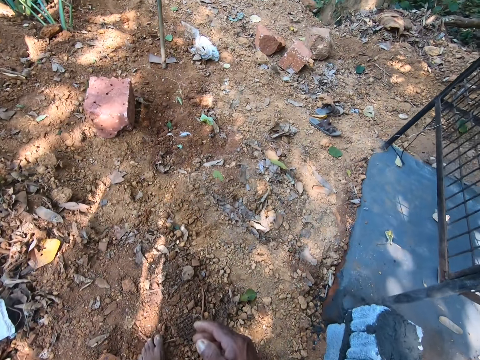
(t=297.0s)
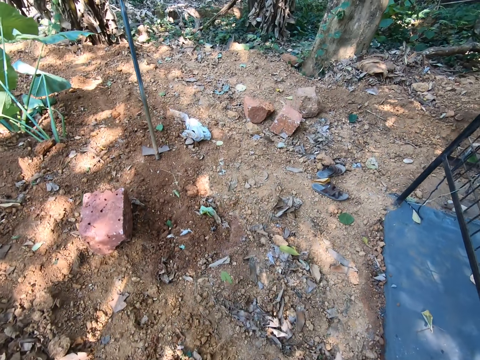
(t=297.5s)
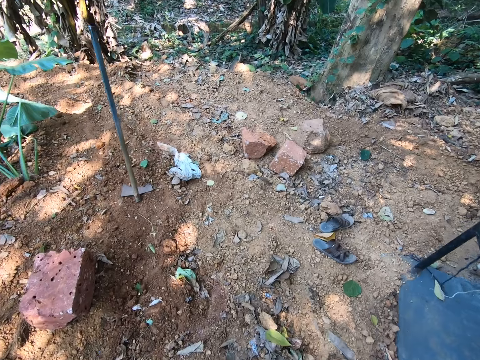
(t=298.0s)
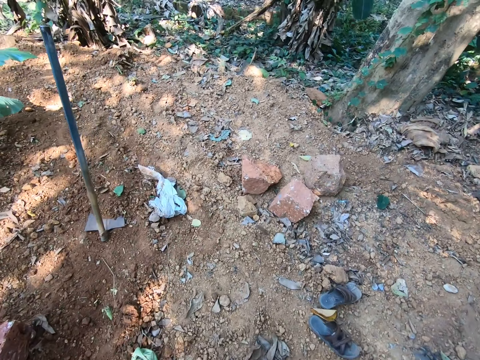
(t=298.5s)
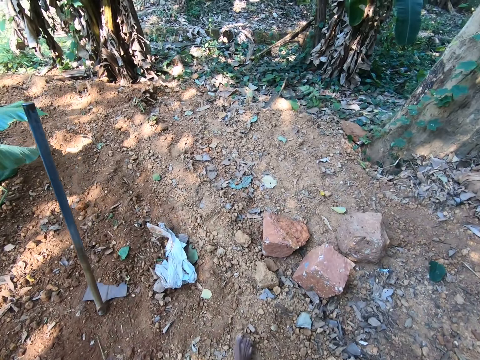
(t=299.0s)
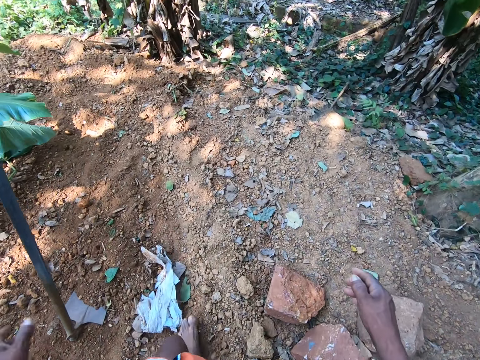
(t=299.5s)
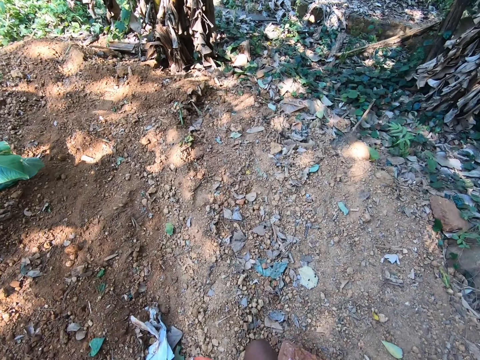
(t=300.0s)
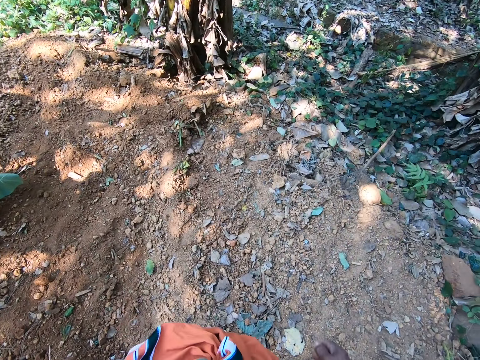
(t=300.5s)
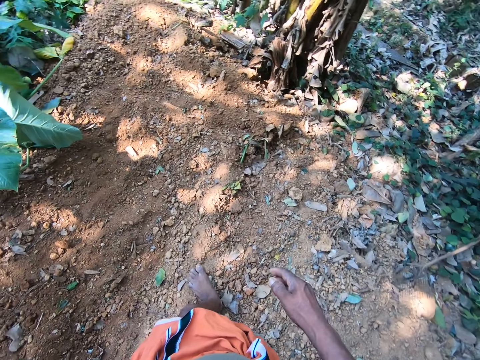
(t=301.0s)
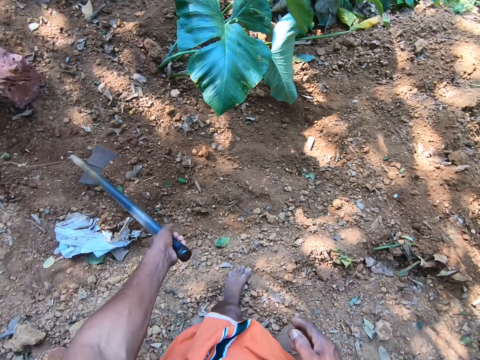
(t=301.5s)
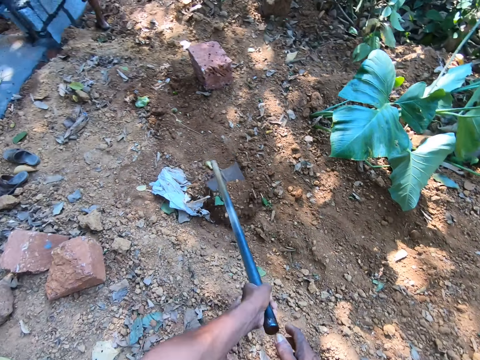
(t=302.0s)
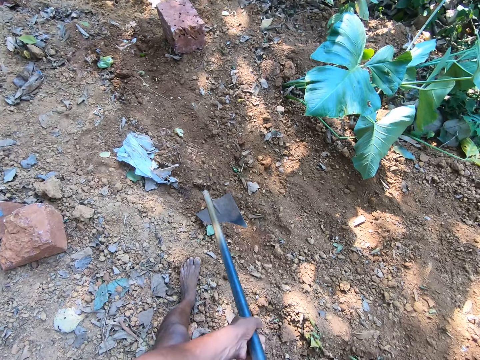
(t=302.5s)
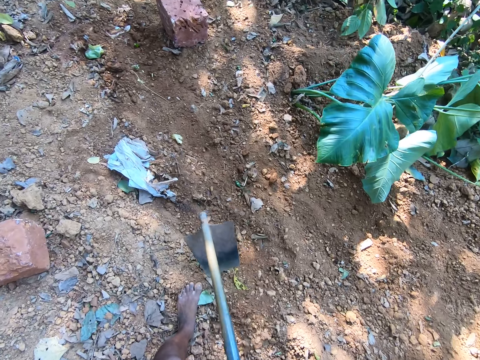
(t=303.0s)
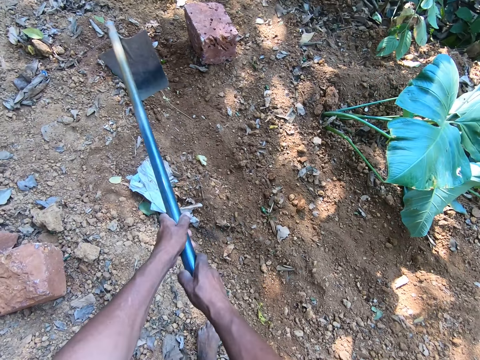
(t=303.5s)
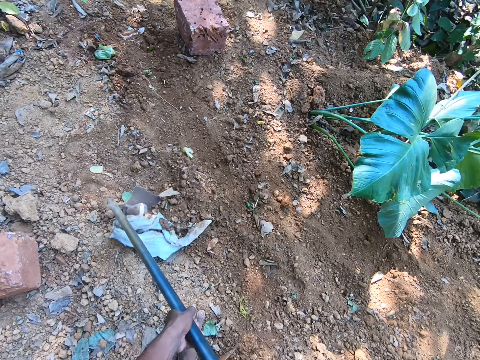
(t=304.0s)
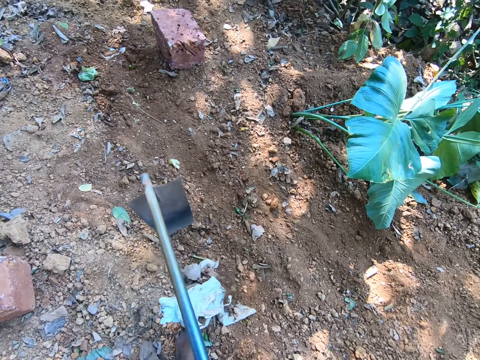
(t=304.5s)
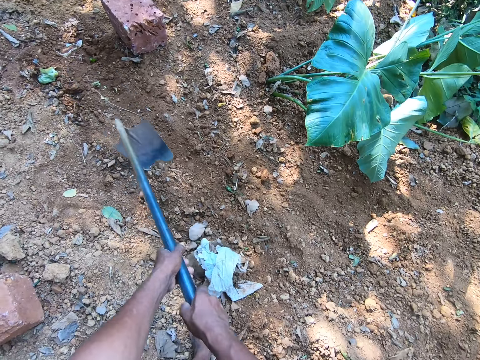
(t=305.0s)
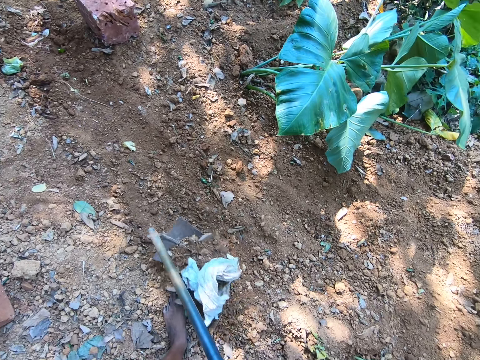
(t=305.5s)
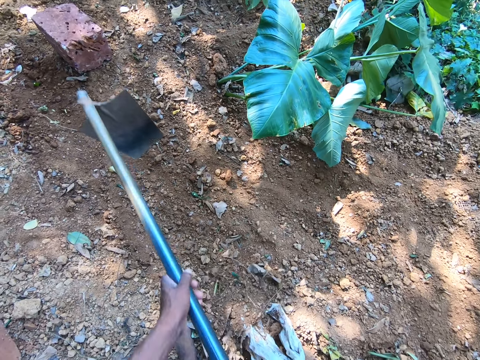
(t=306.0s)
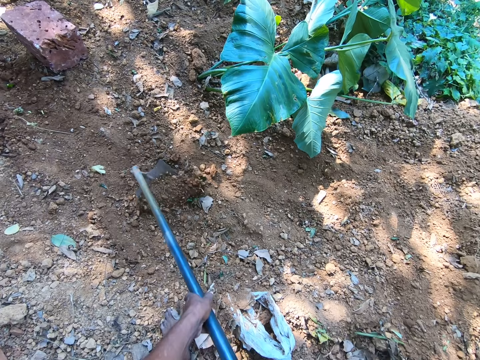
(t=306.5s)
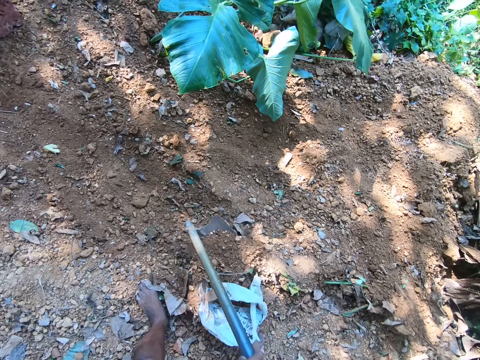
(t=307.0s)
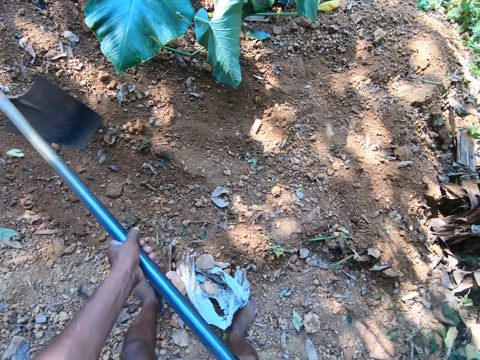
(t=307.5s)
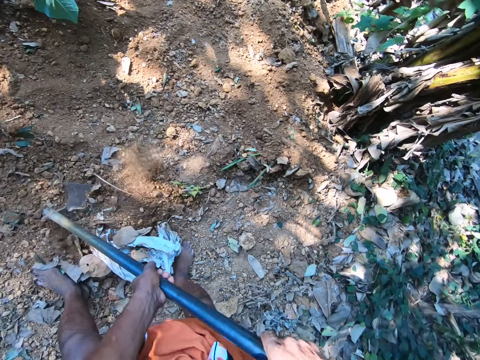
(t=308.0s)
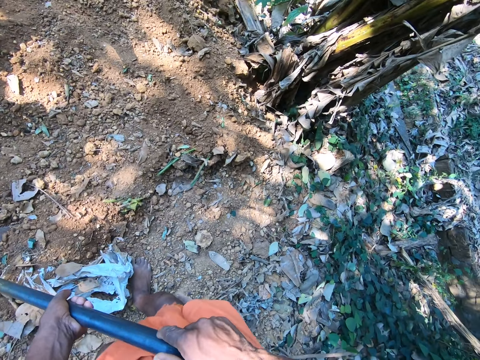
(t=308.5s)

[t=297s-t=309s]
The camera wearer walks in the field. He picks up the hoe from the ground with his left hand. He gathers sand from the ground with the hoe in his hands. He digs the land.

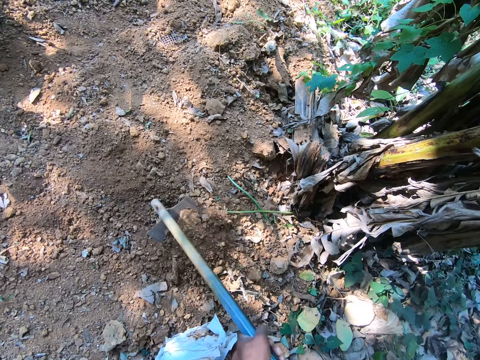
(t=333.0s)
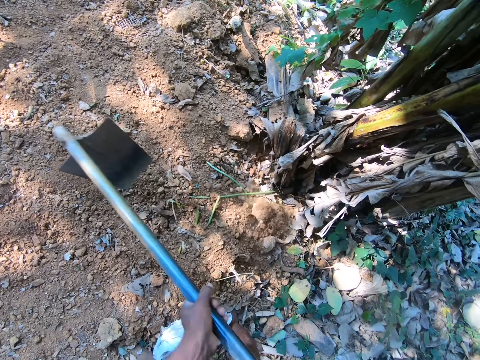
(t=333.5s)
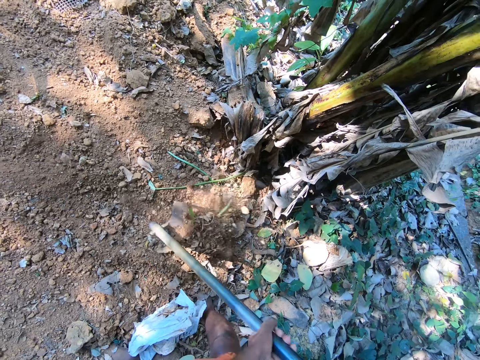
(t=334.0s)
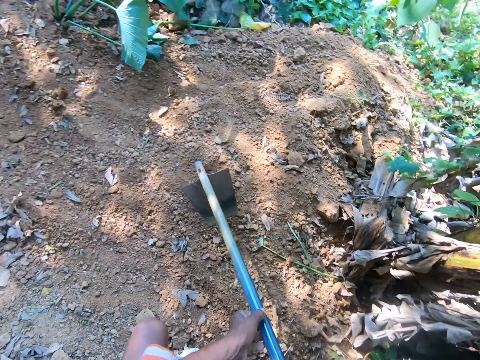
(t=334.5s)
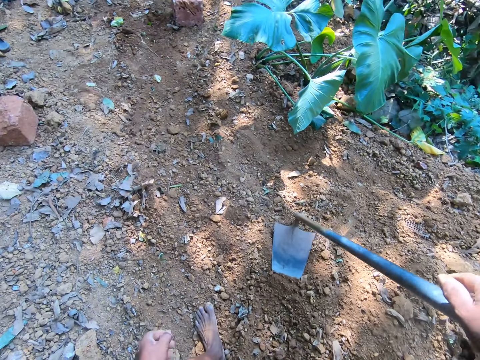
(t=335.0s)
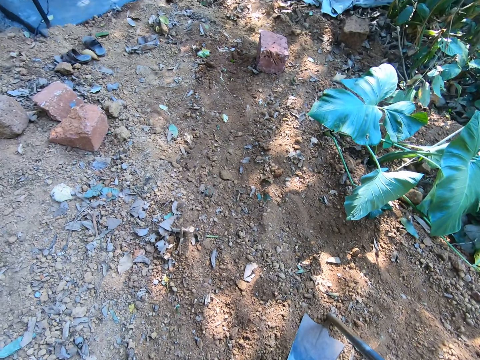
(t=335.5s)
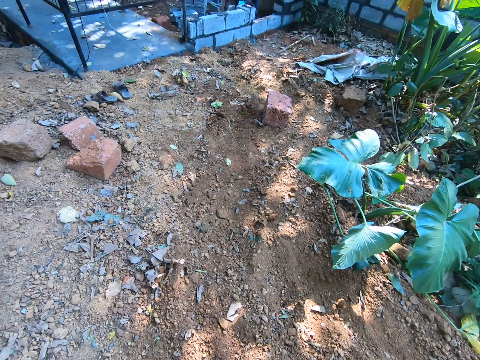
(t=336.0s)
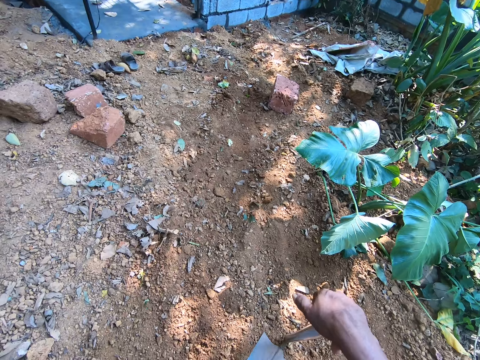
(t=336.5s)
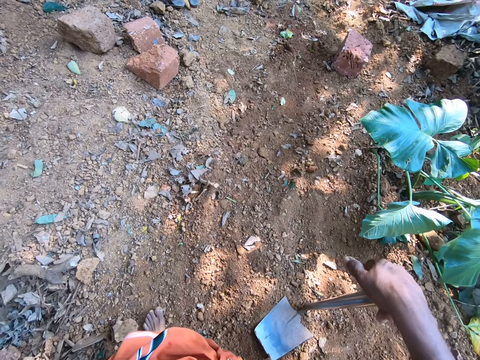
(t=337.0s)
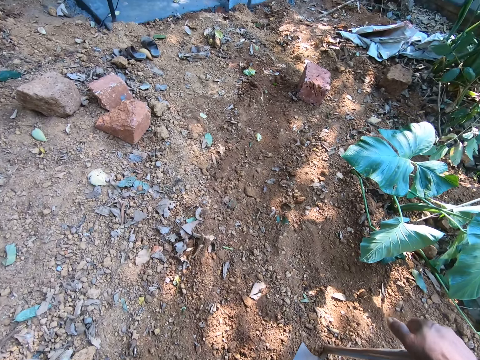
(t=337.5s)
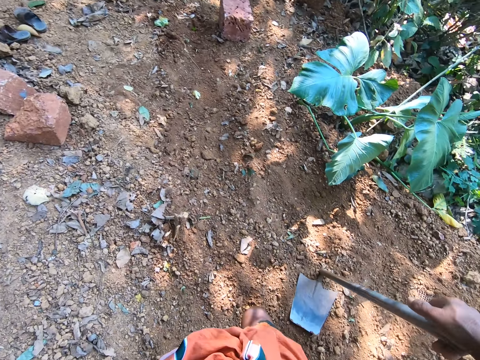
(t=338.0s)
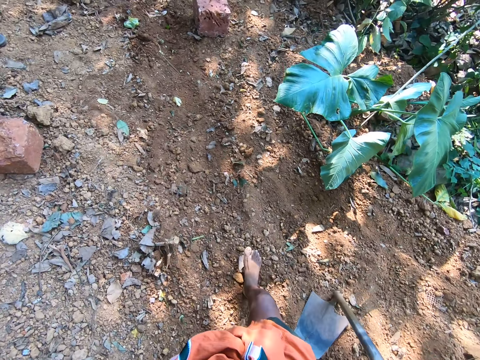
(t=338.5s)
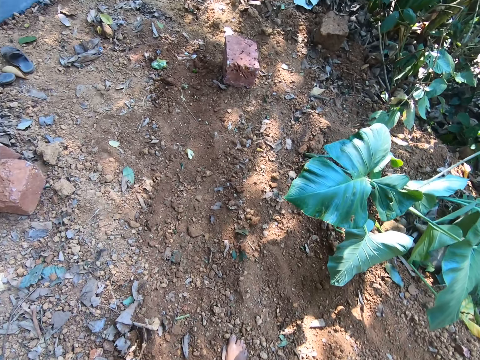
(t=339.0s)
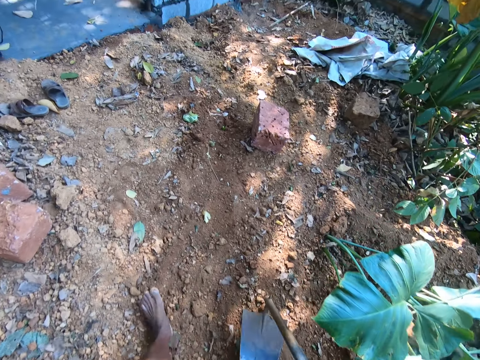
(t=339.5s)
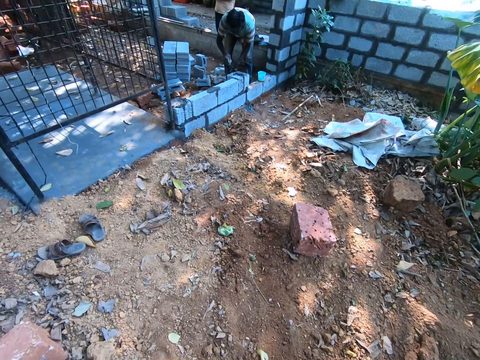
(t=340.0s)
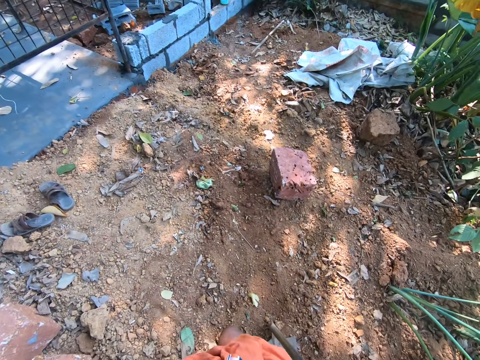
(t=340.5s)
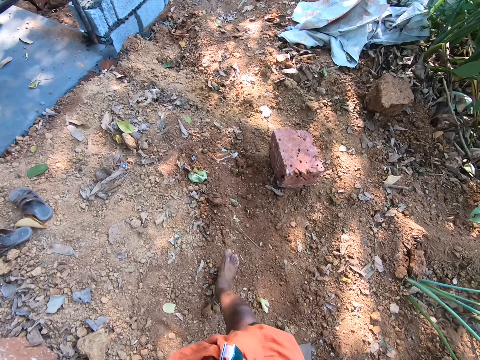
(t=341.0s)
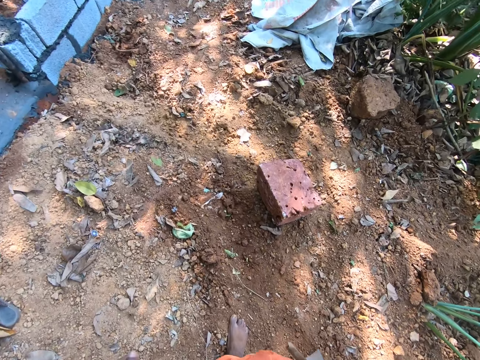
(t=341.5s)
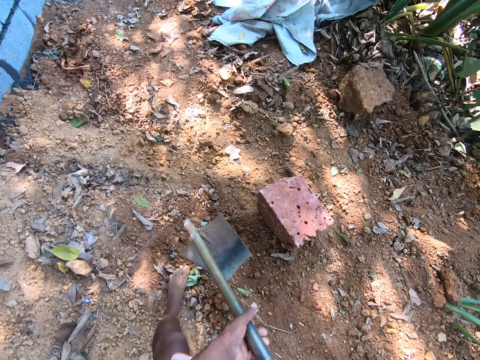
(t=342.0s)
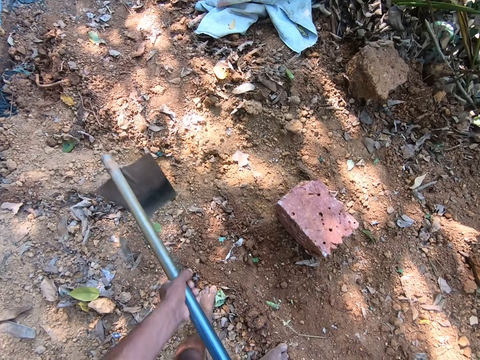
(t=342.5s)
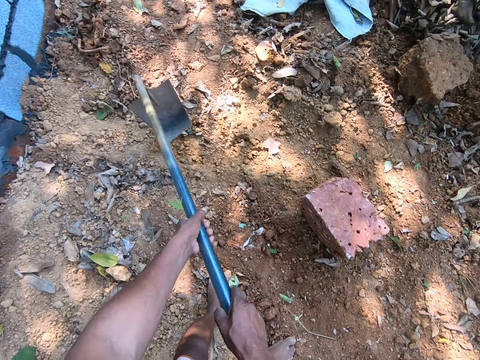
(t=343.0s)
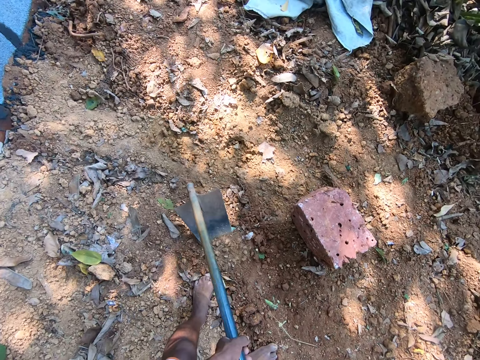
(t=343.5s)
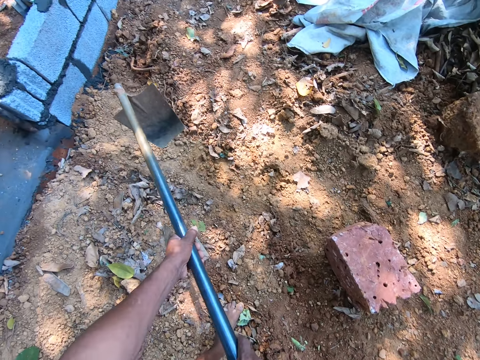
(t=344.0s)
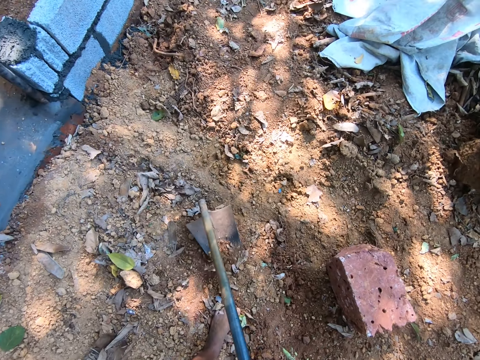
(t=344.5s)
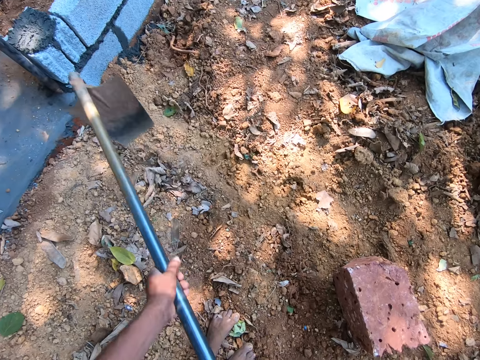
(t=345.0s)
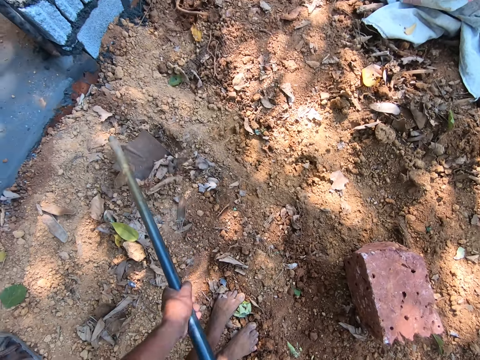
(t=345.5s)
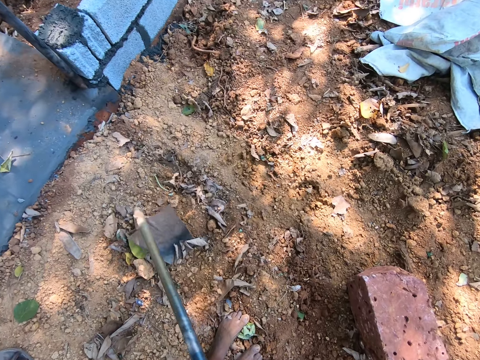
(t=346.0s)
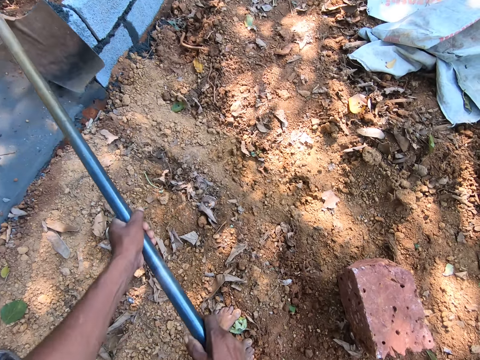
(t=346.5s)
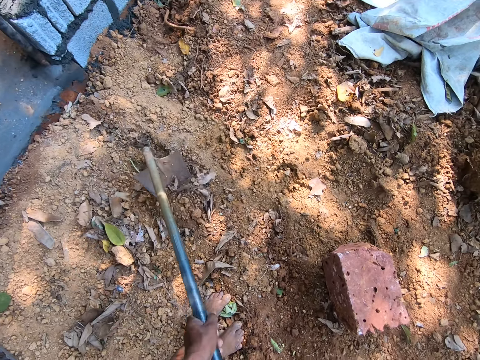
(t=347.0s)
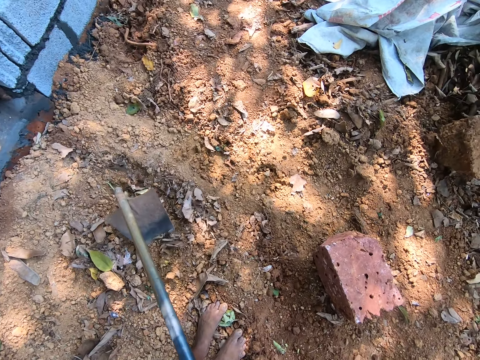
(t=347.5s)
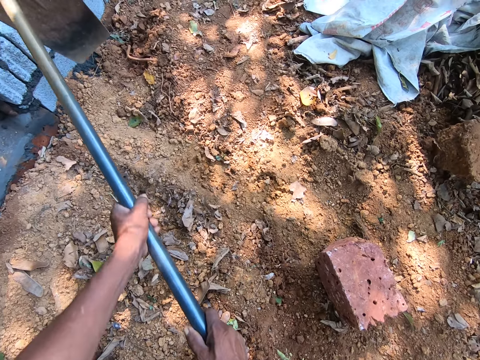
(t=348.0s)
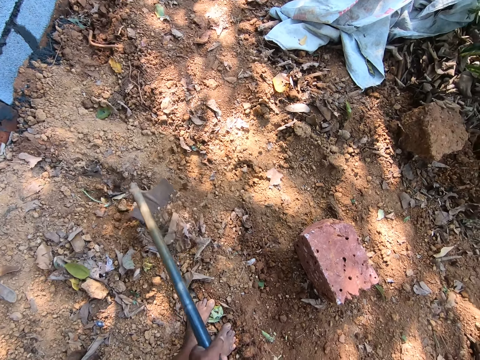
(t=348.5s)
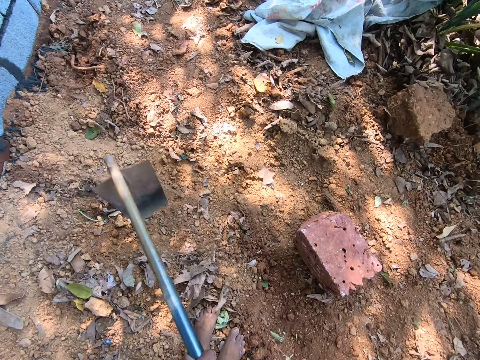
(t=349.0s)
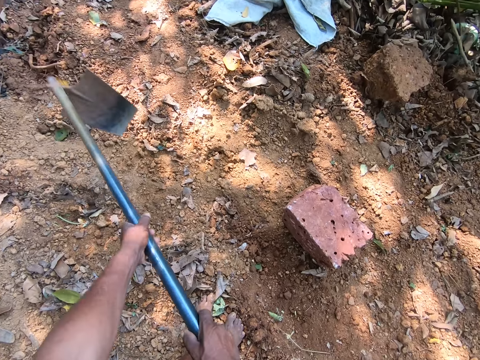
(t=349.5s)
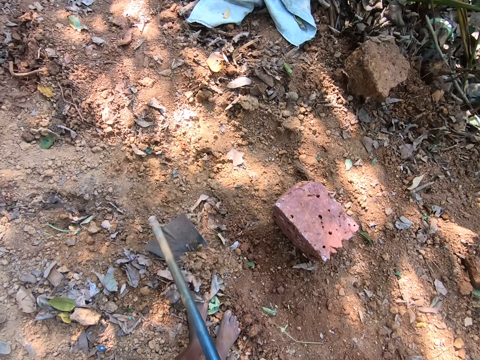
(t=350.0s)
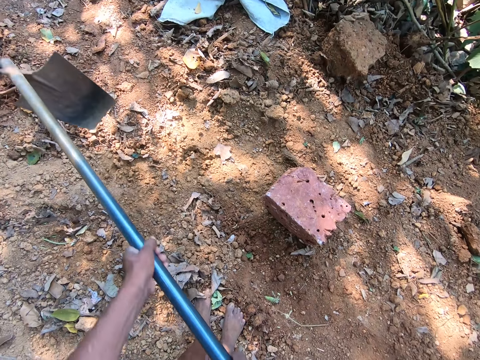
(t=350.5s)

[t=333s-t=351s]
The camera wearer holds the hoe in his right hand. He looks around. He walks in the field. He gathers sand from the ground with the hoe in his hands. He digs the land.
